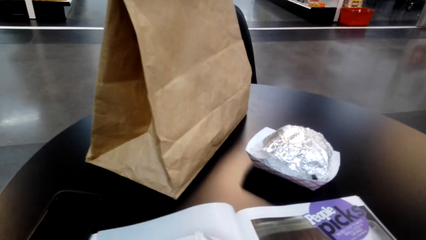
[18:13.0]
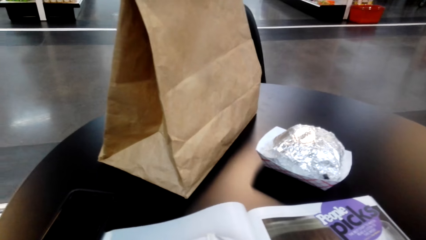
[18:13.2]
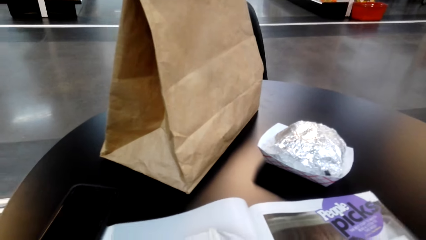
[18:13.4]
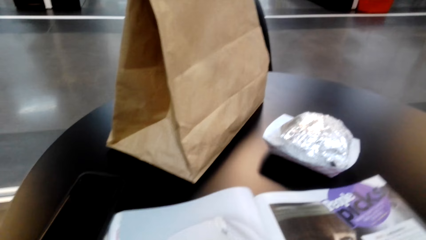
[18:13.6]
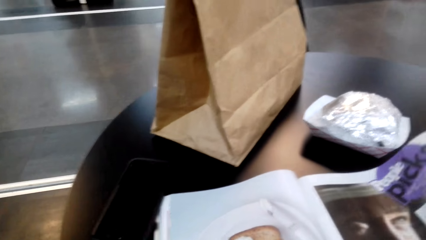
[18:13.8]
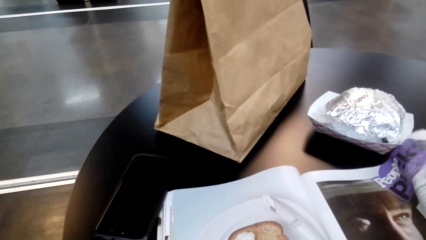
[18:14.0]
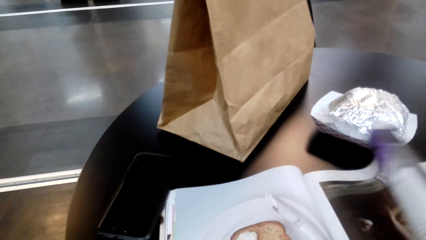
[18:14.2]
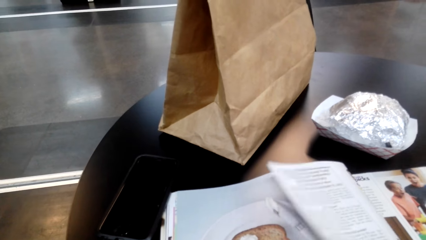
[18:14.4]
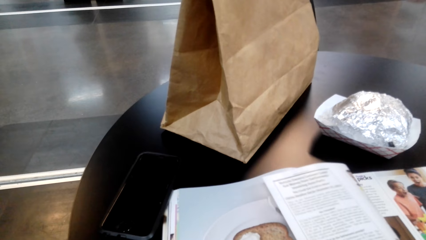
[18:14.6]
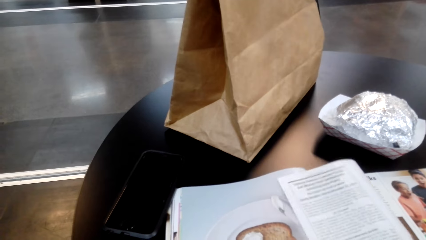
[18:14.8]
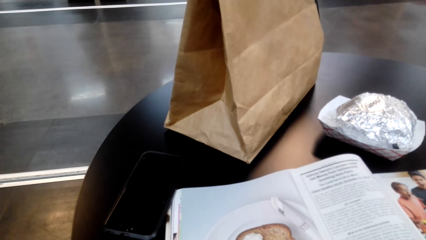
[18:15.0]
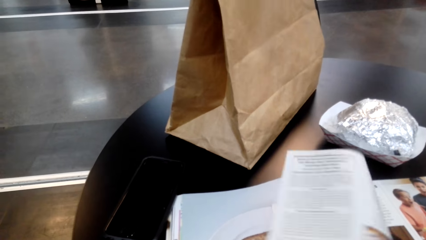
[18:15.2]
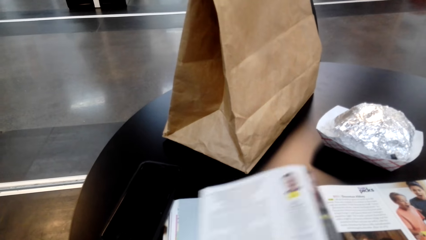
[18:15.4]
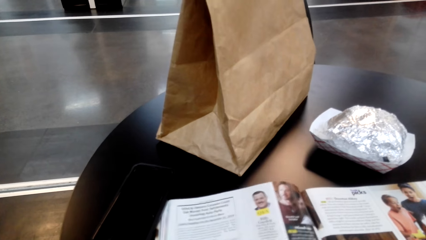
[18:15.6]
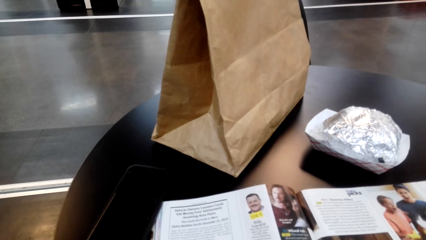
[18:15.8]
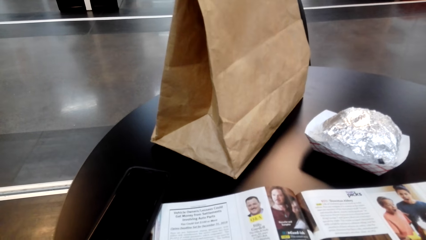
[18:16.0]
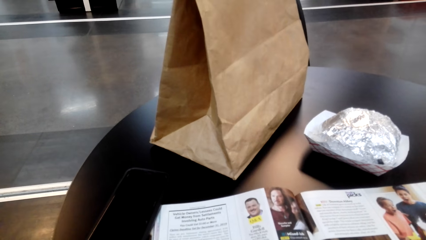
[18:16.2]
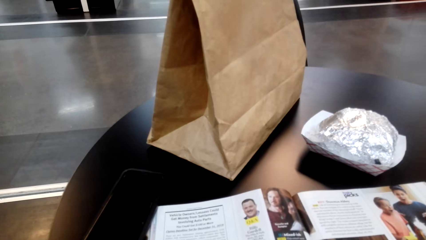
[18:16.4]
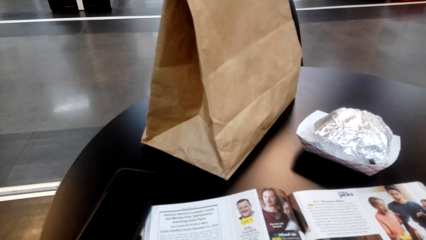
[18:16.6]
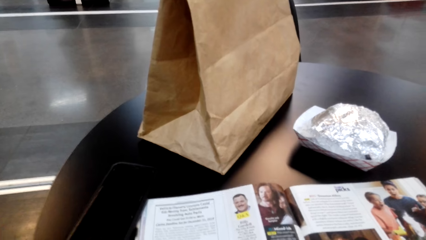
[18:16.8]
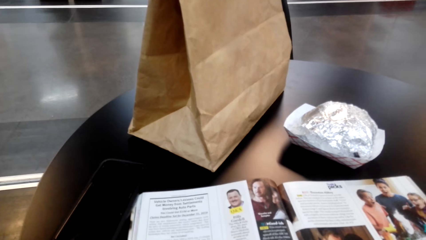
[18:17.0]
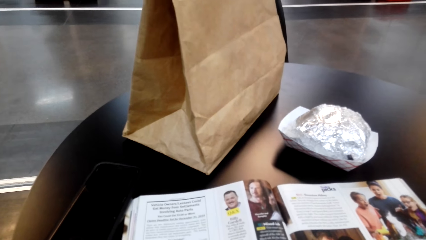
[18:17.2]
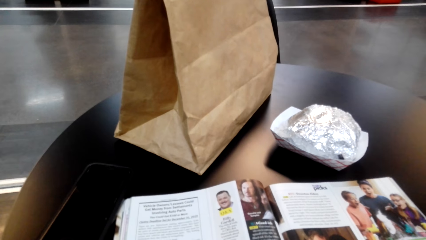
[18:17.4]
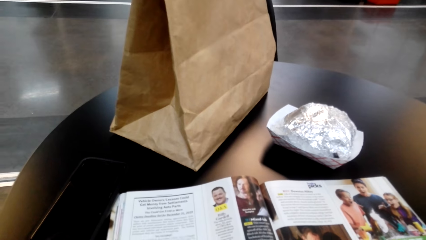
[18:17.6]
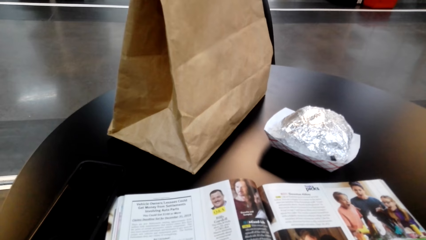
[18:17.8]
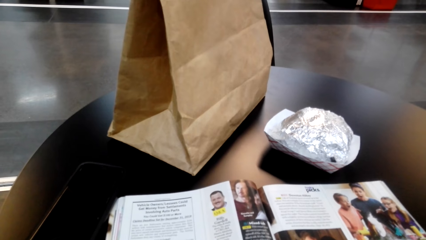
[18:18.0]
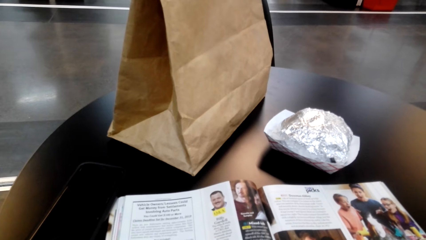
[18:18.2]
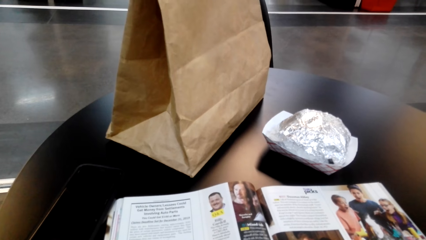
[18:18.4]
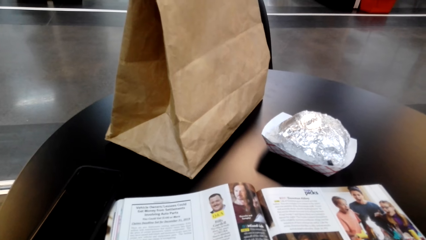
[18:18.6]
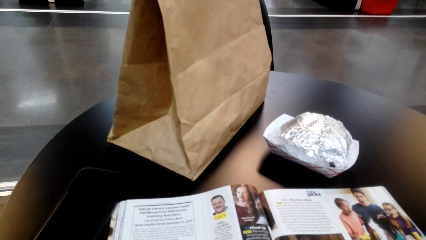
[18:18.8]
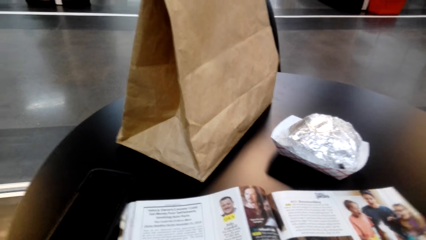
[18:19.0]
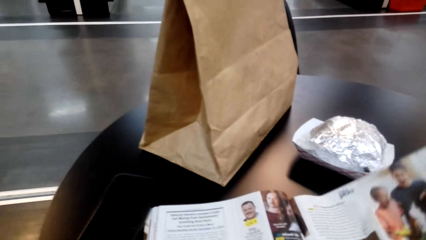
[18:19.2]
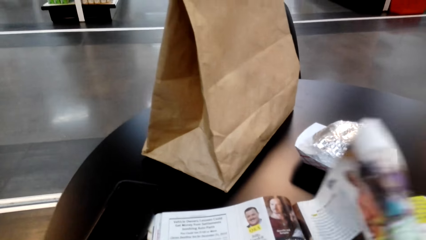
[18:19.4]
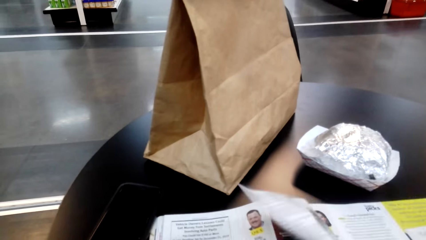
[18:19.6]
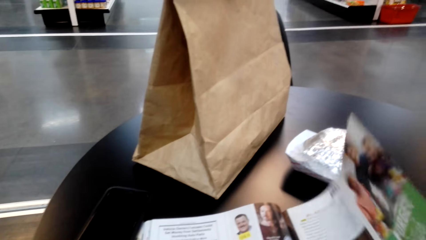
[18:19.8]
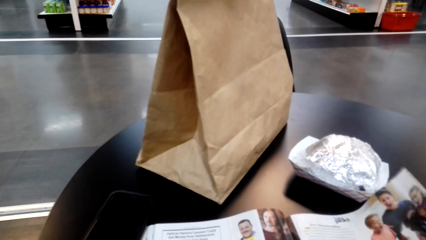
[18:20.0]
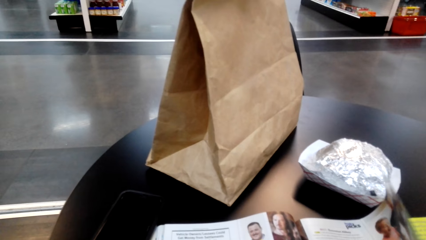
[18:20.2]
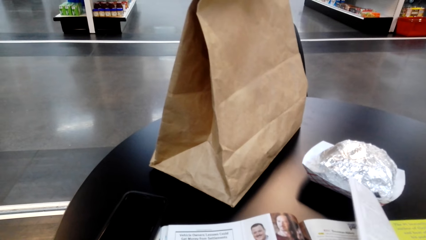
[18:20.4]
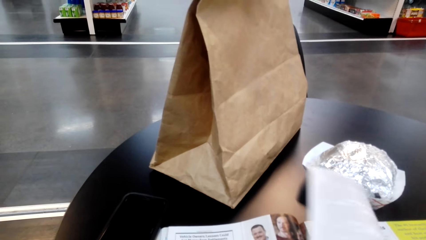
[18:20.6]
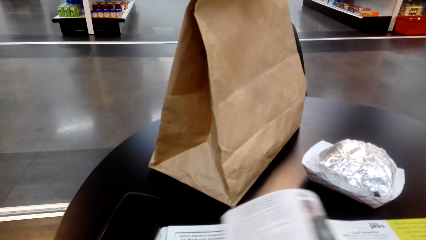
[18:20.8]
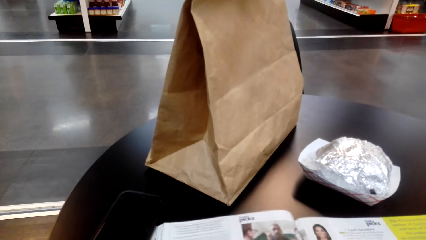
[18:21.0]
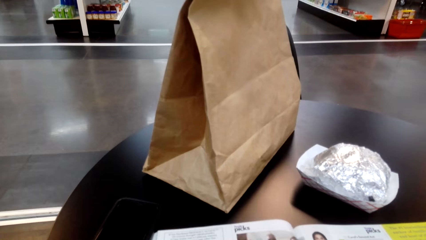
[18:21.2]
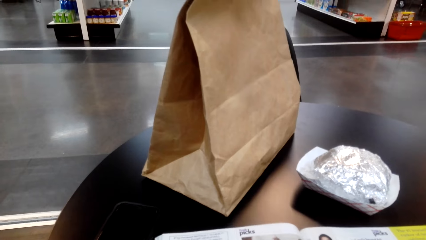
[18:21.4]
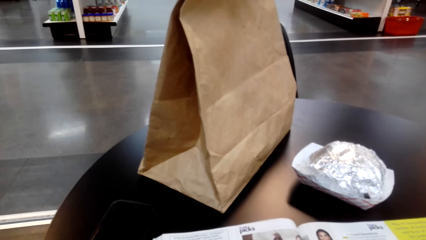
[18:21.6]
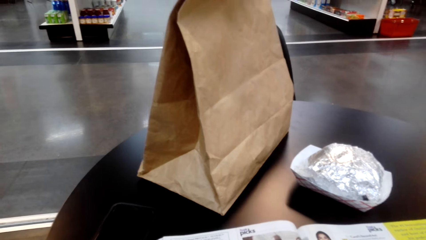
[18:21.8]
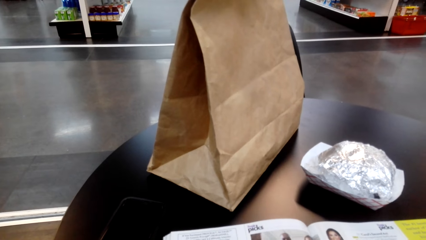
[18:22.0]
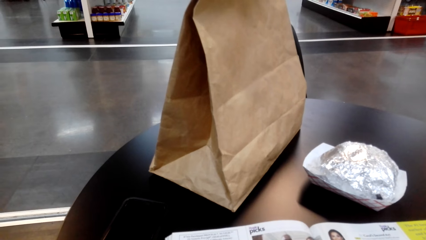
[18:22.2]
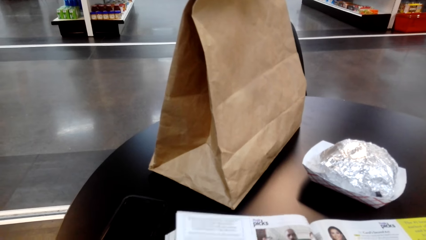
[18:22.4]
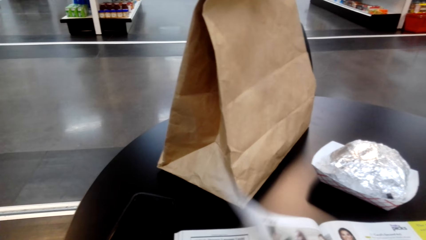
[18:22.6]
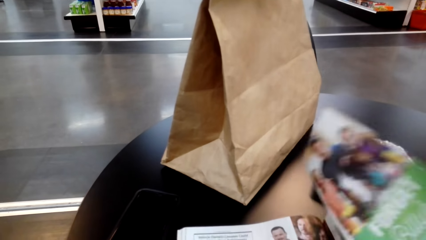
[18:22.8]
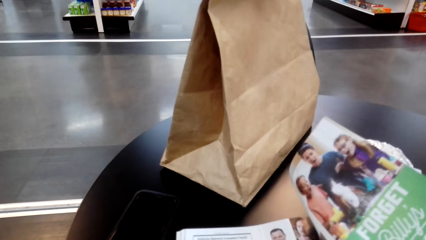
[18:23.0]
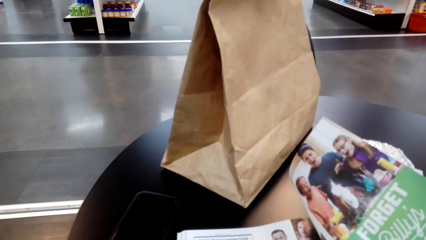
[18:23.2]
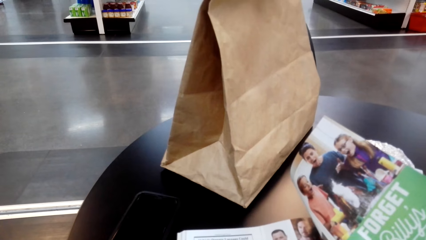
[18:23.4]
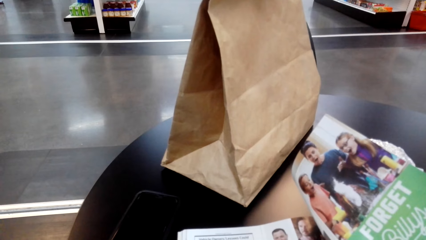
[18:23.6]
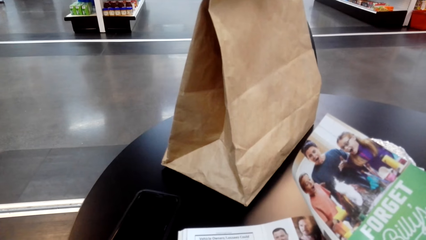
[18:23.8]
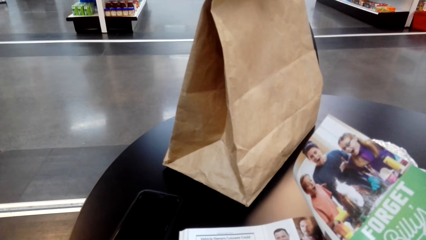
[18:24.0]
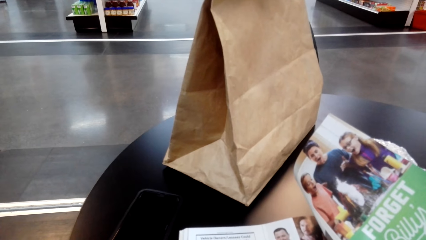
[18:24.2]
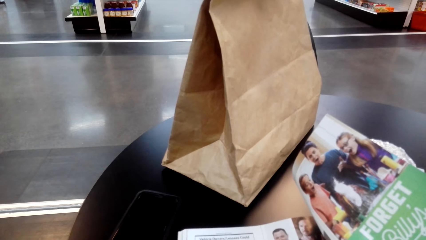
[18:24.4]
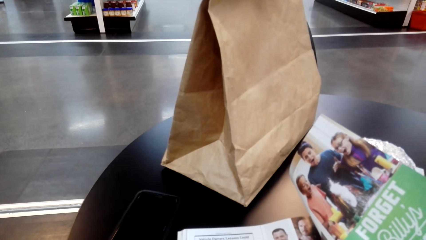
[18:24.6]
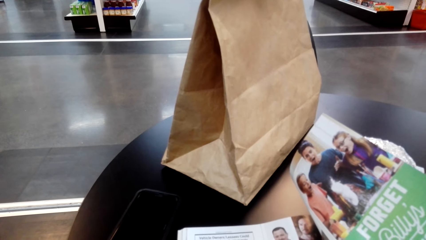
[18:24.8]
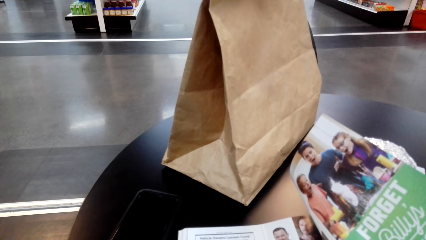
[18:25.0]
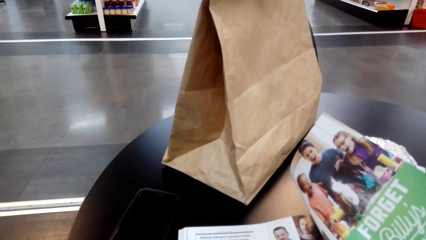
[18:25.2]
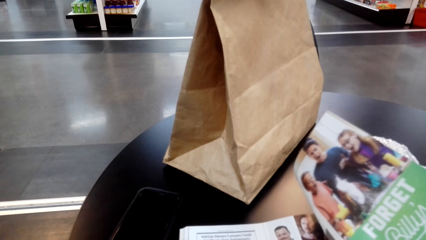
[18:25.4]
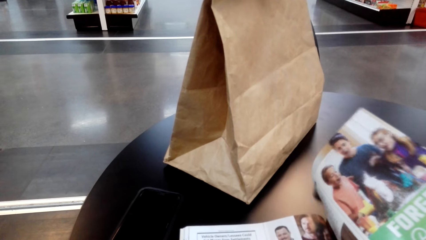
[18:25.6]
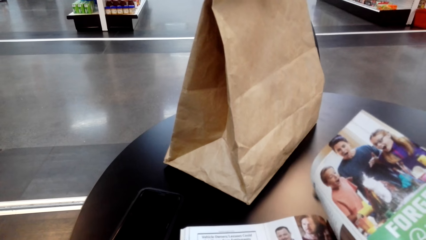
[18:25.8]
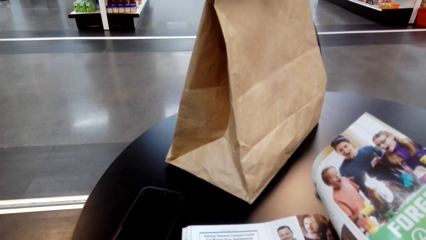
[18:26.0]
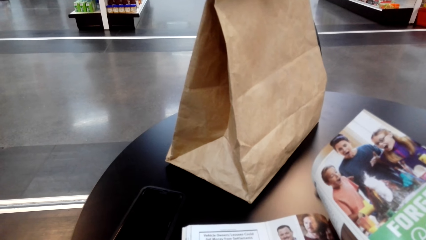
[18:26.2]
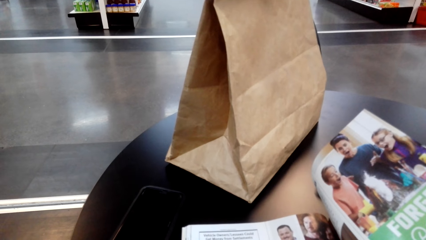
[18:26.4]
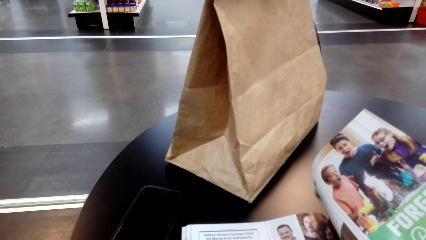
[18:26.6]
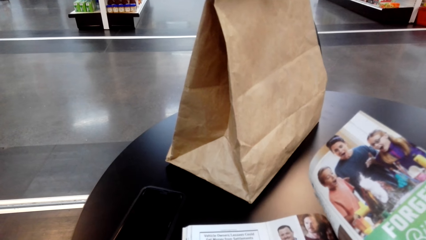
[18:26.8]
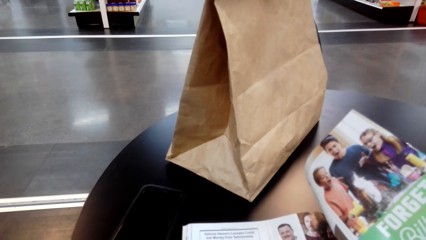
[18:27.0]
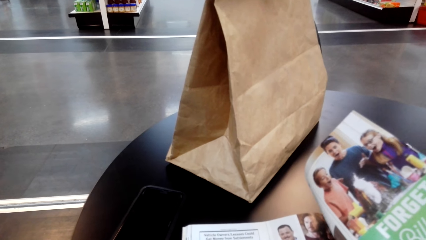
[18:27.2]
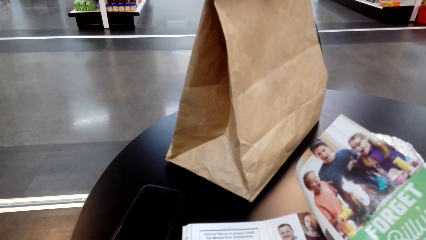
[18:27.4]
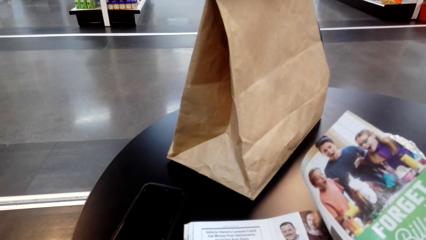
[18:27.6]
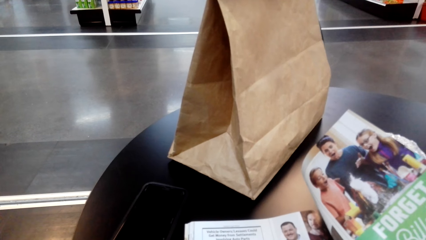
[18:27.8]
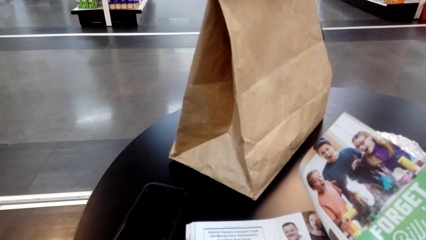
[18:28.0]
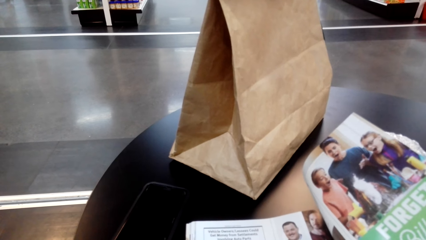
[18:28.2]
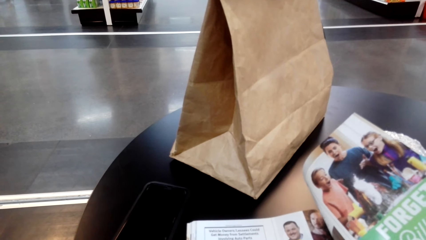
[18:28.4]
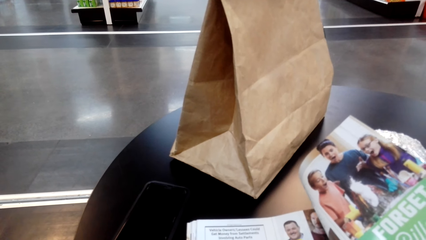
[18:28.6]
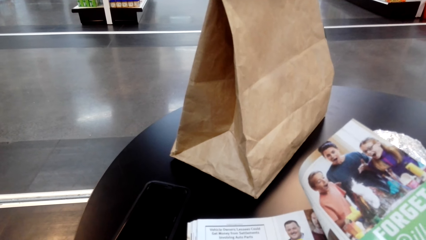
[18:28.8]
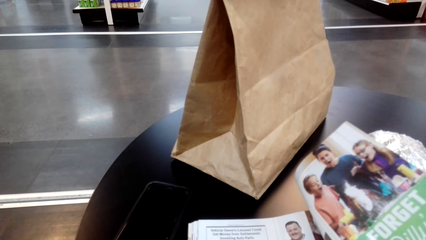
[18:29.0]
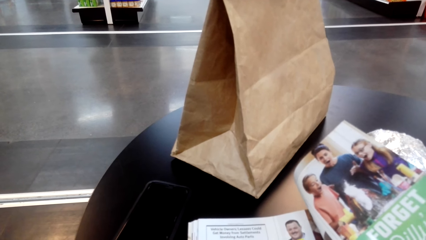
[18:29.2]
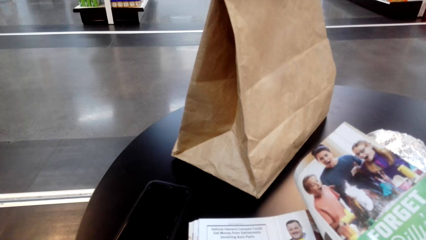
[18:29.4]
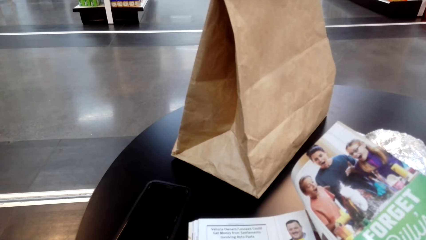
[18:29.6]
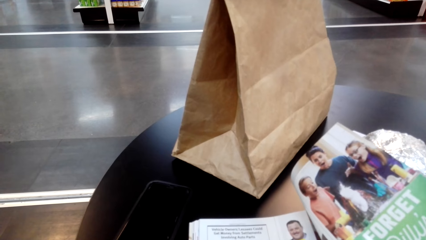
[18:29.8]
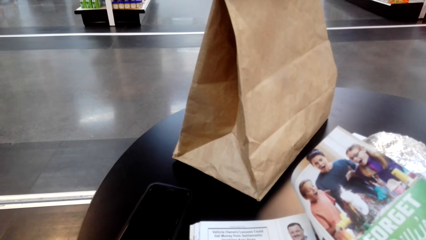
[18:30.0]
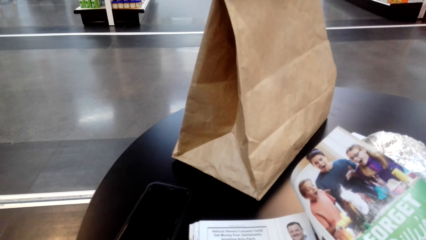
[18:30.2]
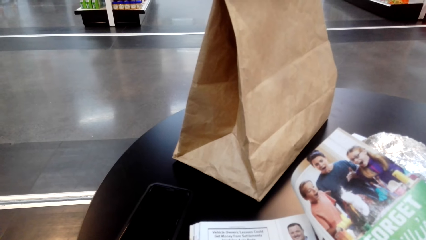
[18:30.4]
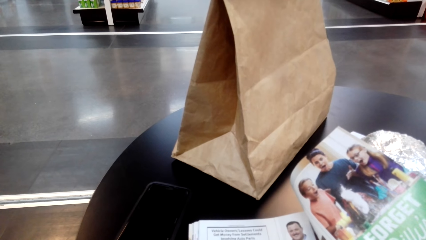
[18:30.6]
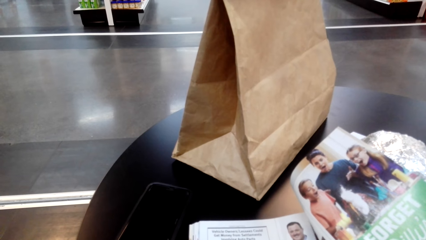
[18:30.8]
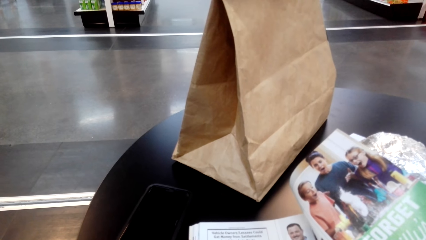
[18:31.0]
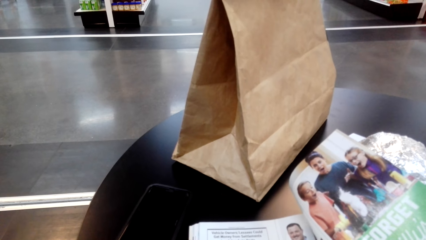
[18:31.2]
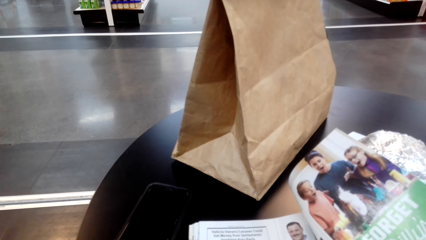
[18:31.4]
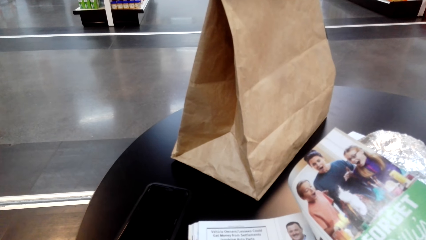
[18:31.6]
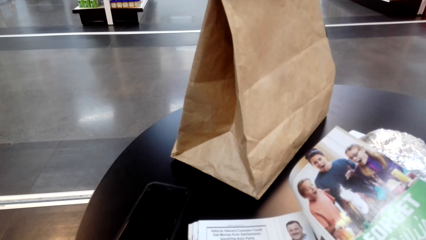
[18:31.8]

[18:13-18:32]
The camera wearer turns a page of a magazine. They look at the magazine. They flip the page. They look at the magazine. They flip the page and hold the magazine page. They look at the magazine.
